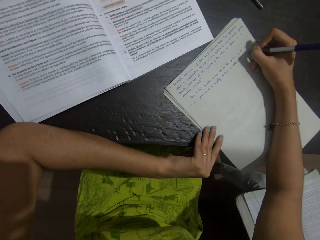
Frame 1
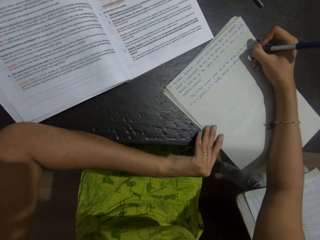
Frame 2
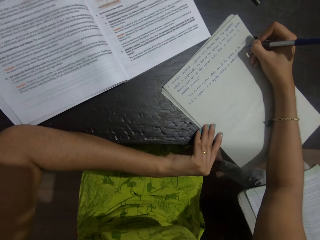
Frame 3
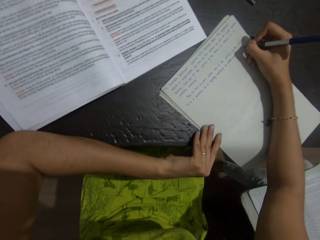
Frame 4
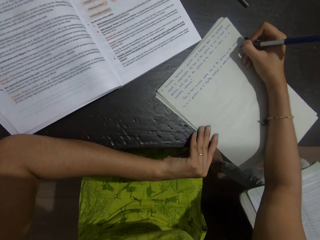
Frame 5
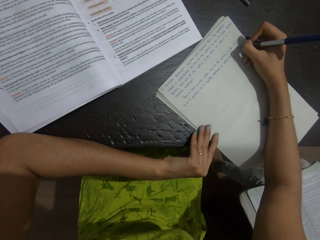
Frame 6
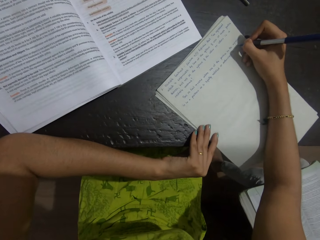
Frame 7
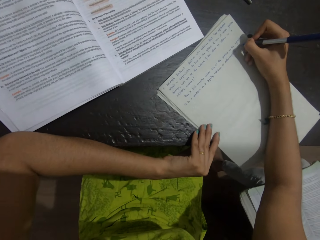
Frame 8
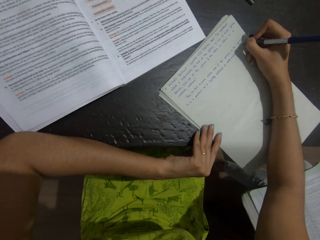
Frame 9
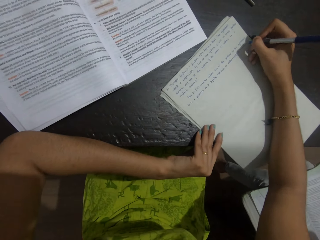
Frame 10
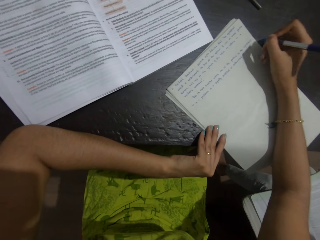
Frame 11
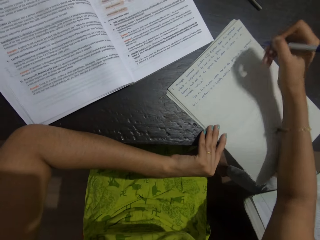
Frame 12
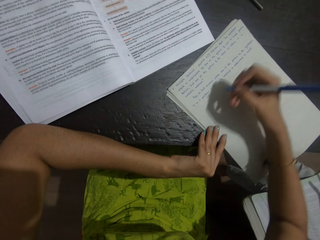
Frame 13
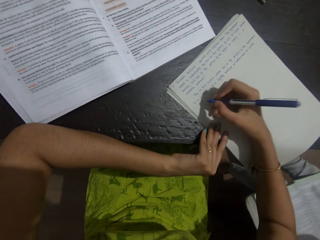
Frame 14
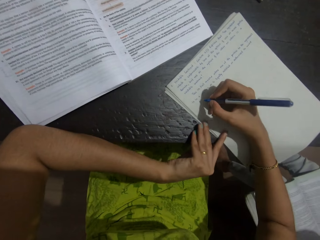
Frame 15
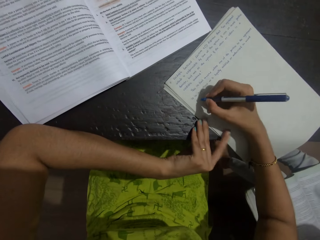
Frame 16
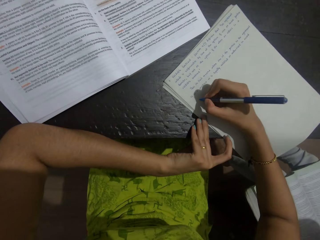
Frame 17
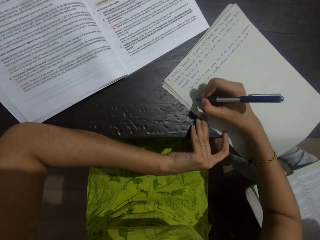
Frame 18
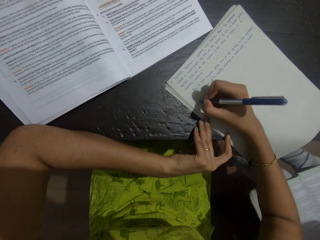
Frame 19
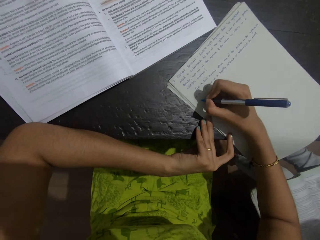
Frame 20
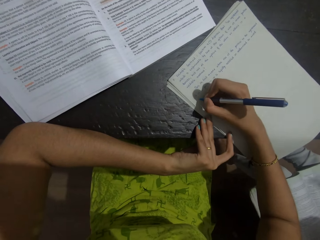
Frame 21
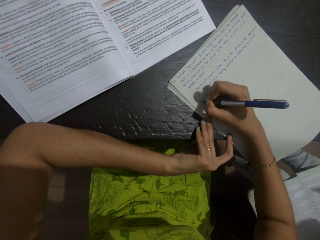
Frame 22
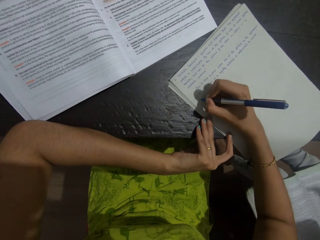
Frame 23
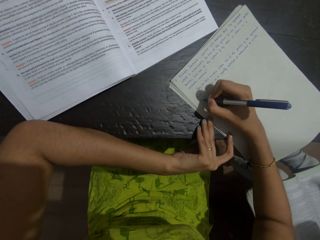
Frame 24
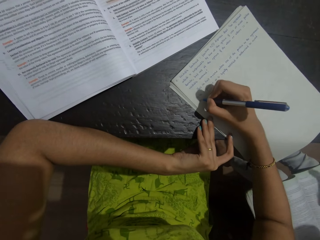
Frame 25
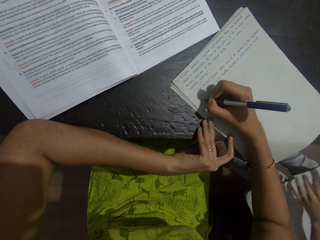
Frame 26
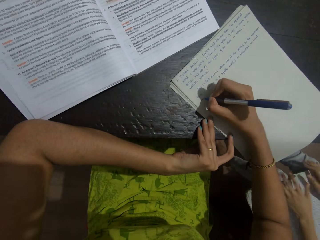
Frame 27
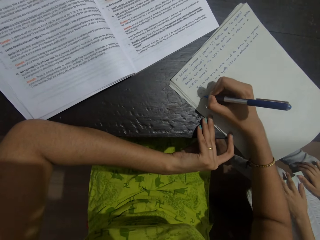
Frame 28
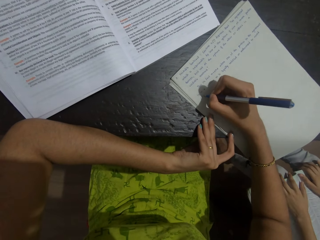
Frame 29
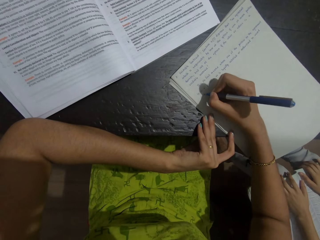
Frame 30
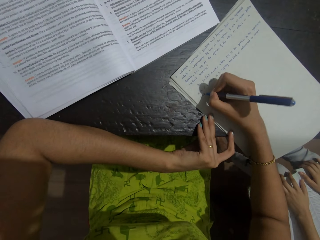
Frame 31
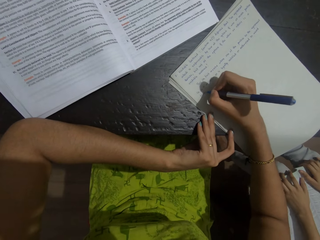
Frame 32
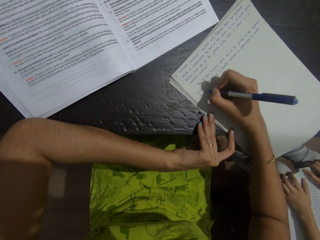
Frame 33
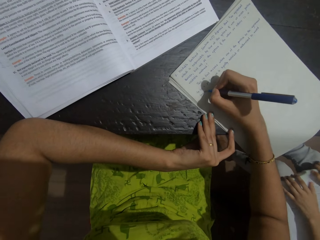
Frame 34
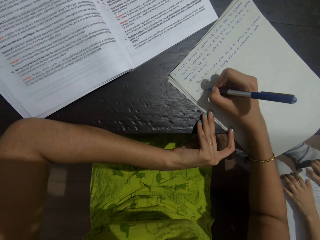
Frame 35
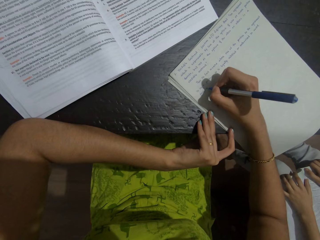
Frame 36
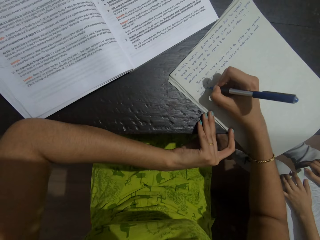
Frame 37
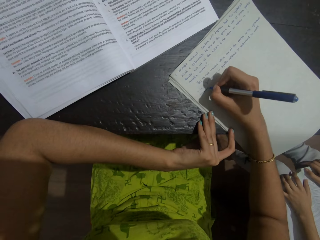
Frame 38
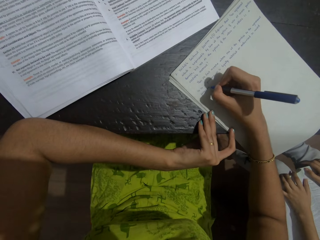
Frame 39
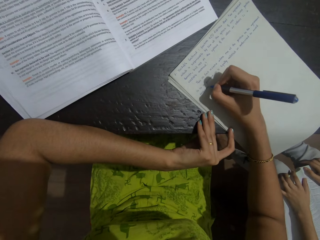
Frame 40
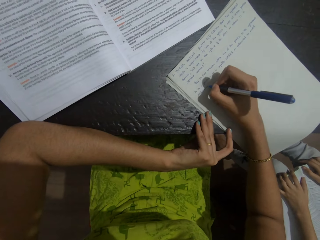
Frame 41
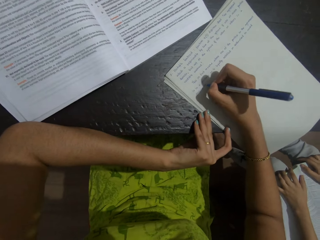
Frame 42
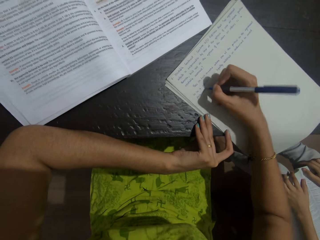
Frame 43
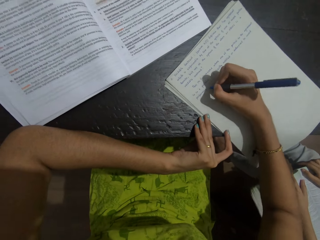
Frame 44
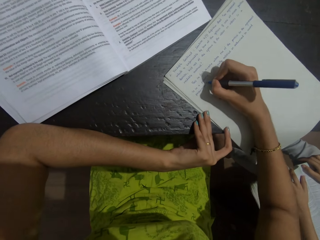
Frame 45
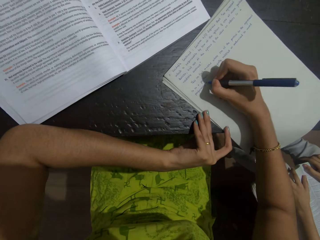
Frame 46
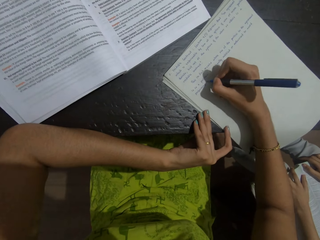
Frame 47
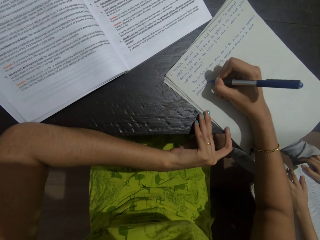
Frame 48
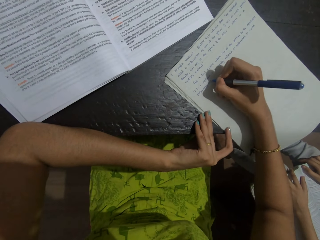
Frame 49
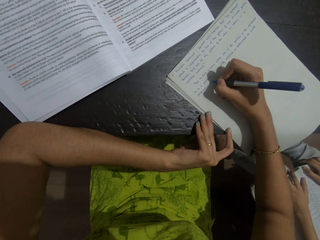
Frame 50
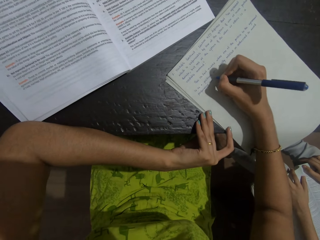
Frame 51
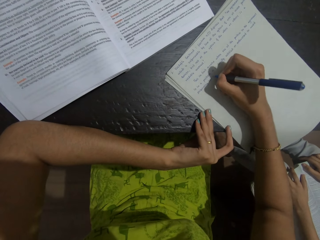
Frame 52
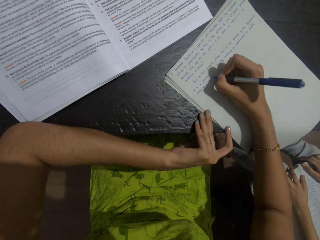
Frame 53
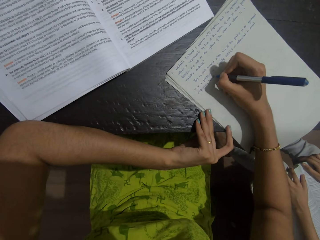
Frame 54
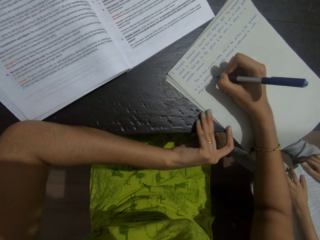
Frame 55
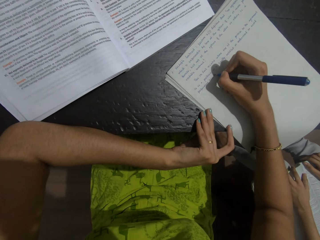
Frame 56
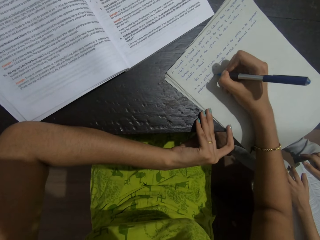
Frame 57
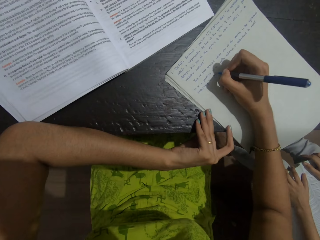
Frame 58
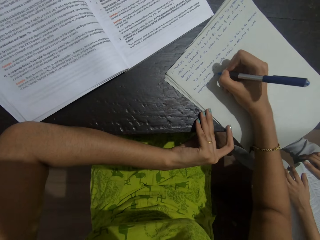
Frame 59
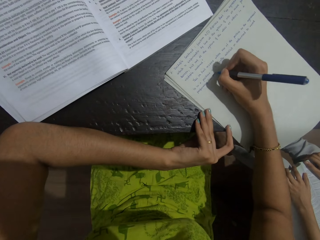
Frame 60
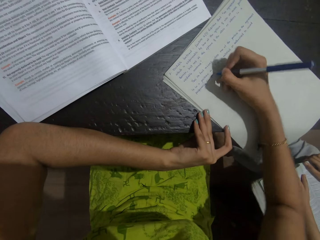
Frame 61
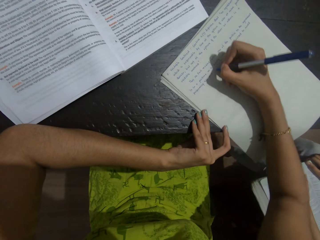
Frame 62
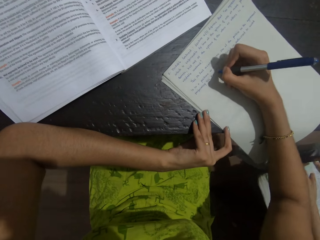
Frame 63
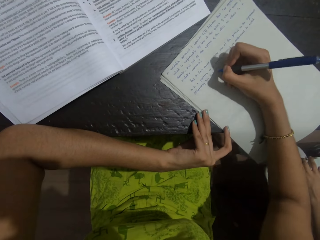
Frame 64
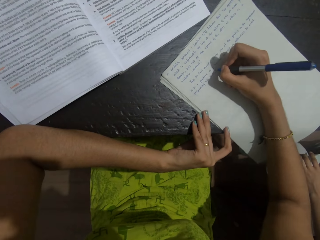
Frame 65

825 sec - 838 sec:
The camera wearer talks with a person. They write on the sheet of paper with a pen. The person talks with the camera wearer. The person holds a book. The camera wearer writes on the sheet of paper with a pen. The person holds the book. The camera wearer writes on the sheet of paper with a pen. They talk with the person. They write on the sheet of paper with a pen.

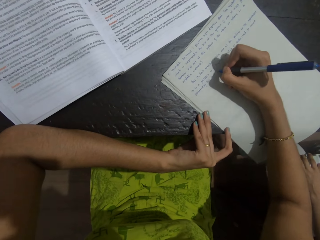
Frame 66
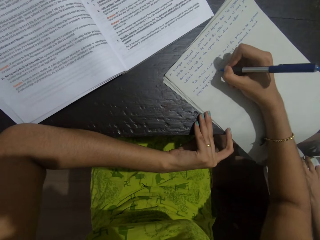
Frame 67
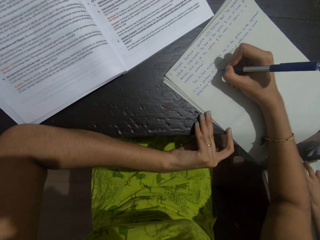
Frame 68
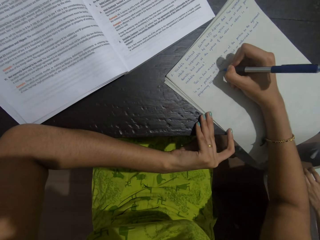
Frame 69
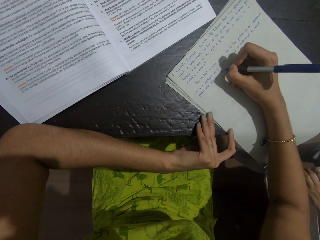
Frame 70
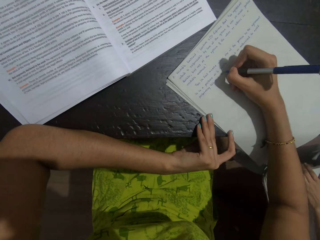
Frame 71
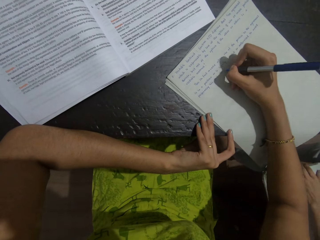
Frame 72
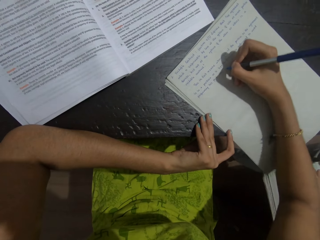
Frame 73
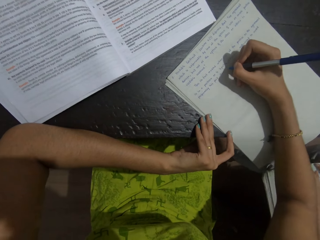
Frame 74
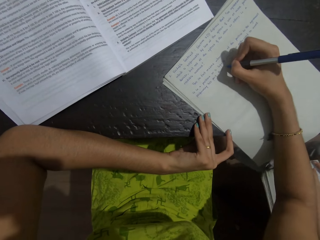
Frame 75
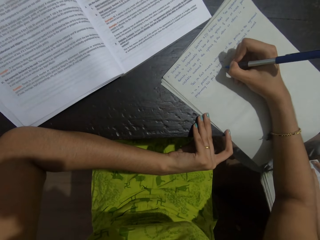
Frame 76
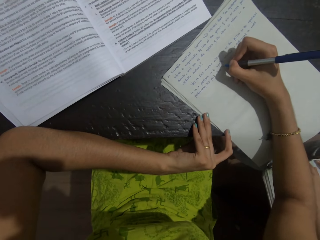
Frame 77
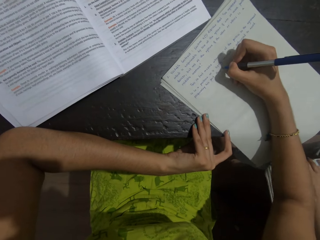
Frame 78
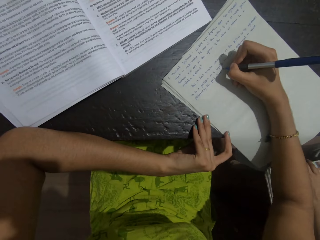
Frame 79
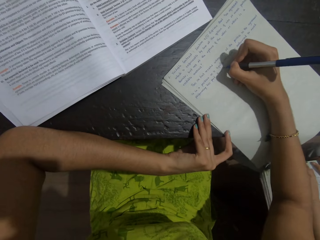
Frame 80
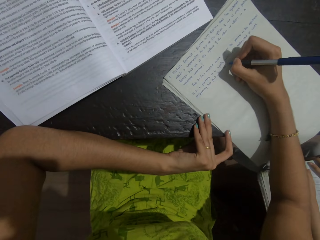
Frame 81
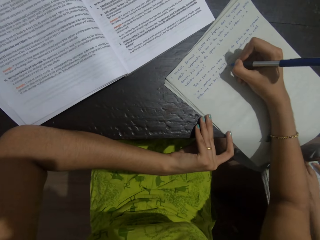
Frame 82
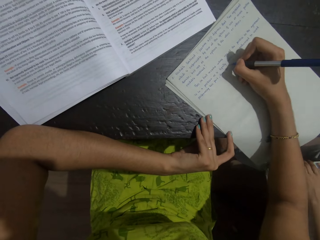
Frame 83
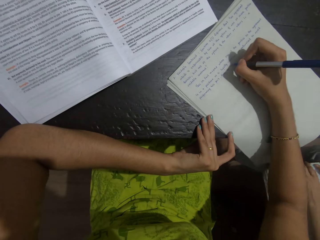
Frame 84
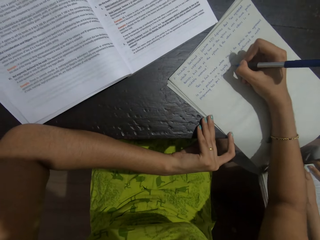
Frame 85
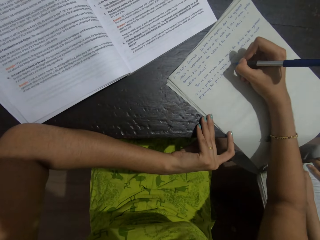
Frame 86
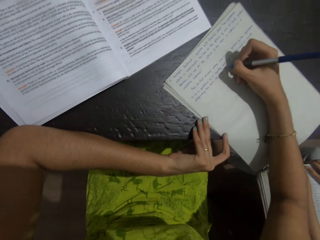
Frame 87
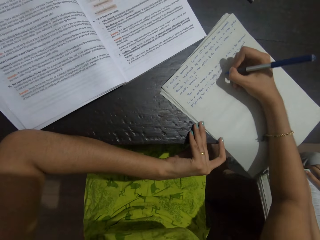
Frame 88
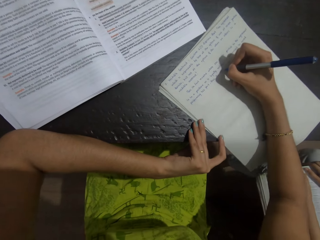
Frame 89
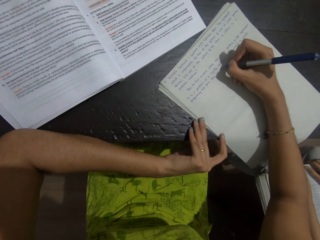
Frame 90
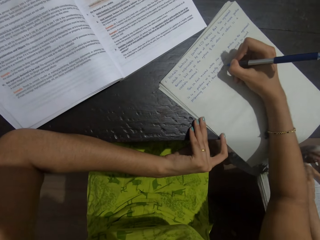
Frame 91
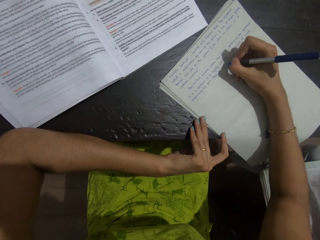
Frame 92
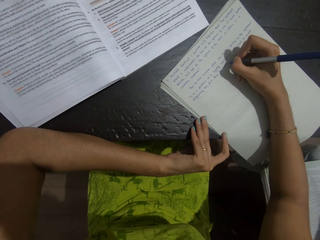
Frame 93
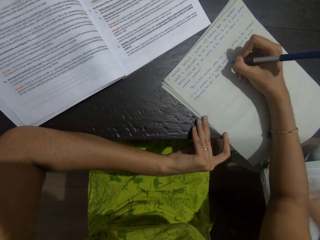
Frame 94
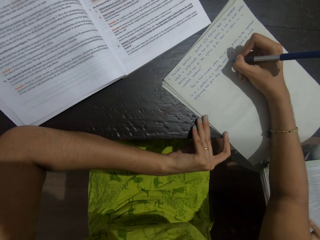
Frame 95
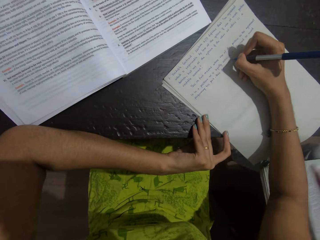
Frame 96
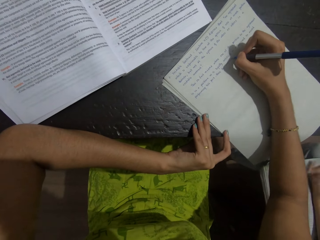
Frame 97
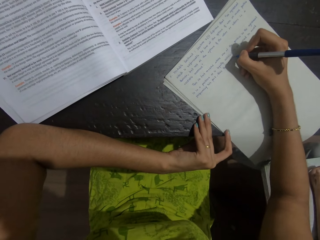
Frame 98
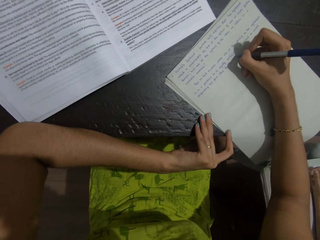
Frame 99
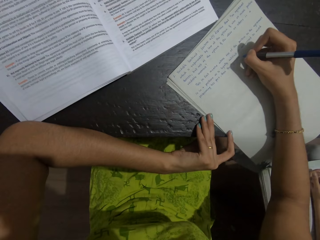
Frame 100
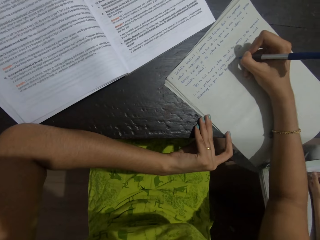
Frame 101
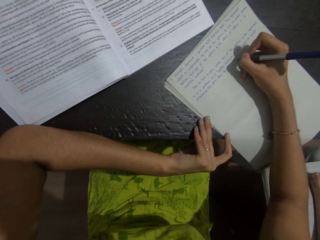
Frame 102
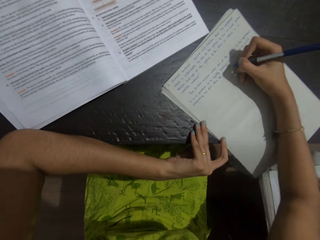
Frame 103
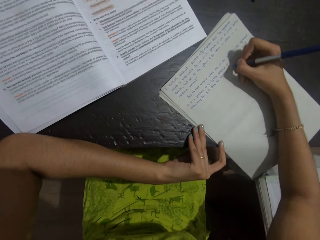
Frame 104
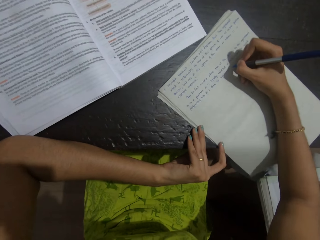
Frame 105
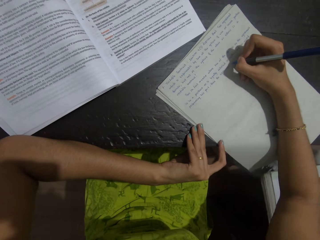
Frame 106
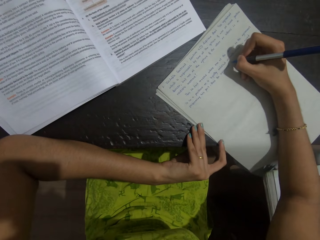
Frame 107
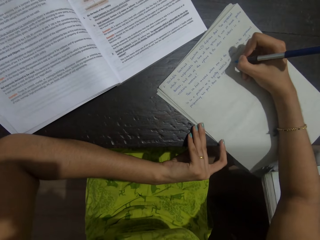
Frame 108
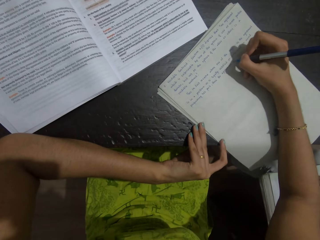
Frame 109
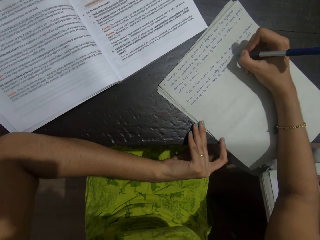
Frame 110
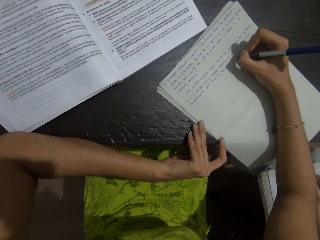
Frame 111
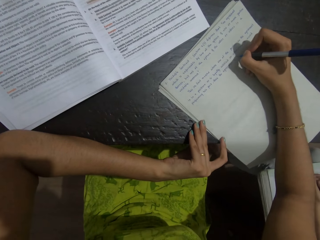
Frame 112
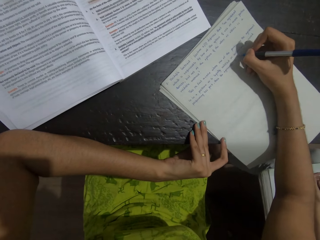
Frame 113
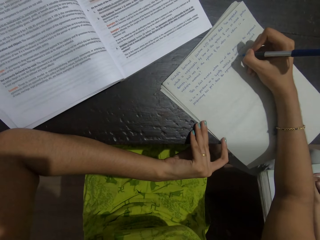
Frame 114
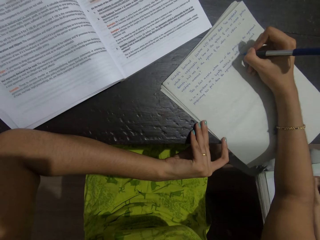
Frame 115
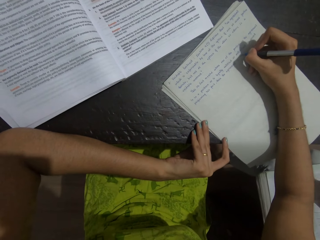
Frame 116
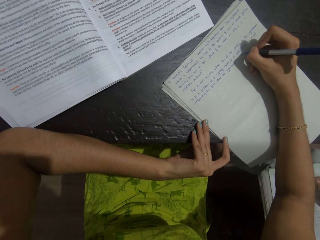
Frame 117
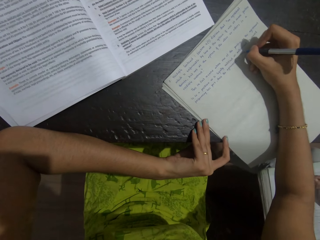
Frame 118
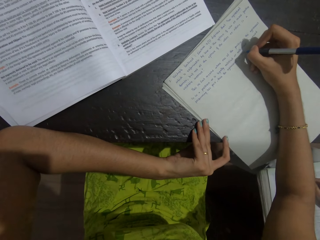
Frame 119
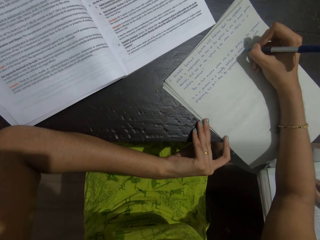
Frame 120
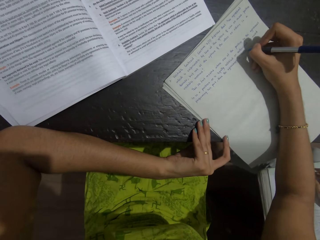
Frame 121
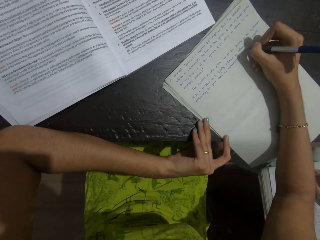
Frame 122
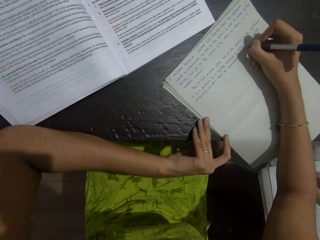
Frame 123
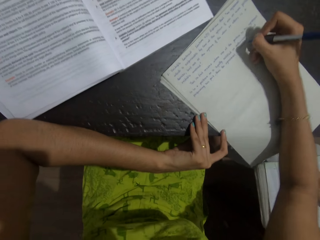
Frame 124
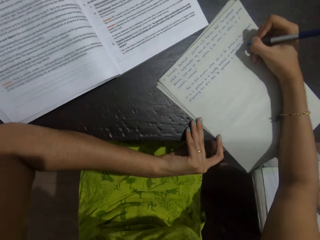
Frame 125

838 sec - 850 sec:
A person talks with the camera wearer. The camera wearer writes on the sheet of paper with a pen. The person talks with the camera wearer. The camera wearer writes on the sheet of paper with a pen. The person talks with the camera wearer.
